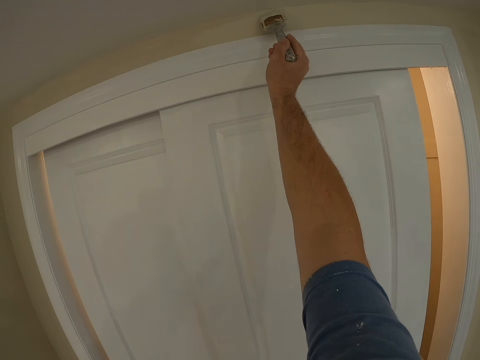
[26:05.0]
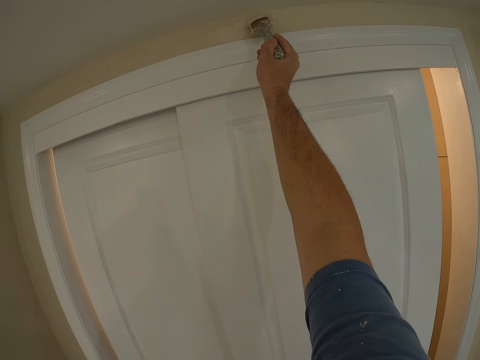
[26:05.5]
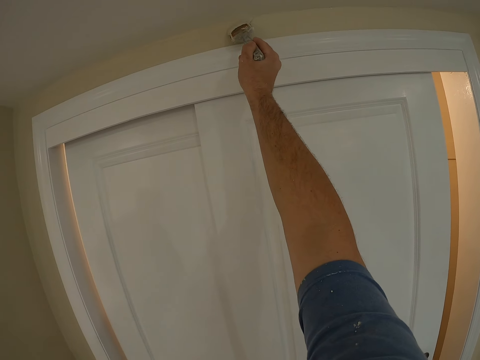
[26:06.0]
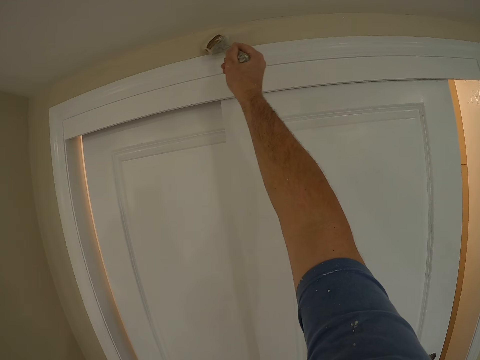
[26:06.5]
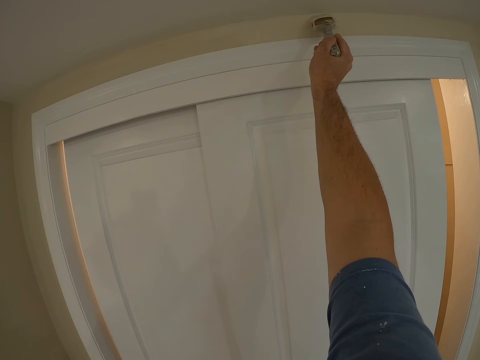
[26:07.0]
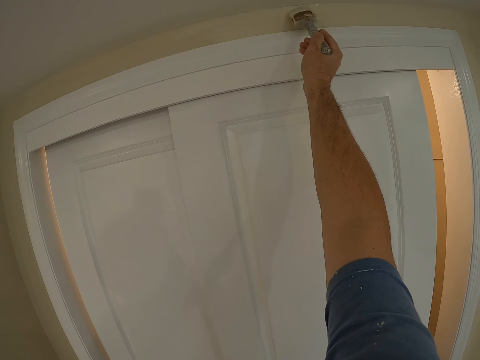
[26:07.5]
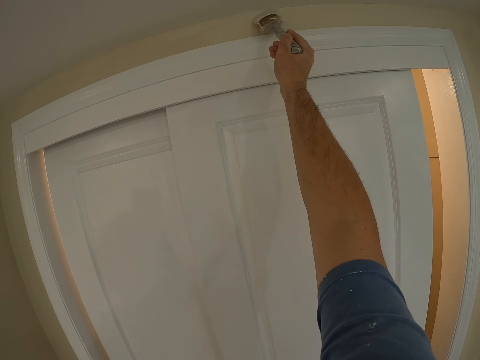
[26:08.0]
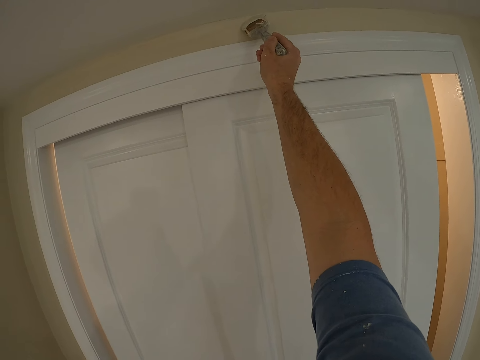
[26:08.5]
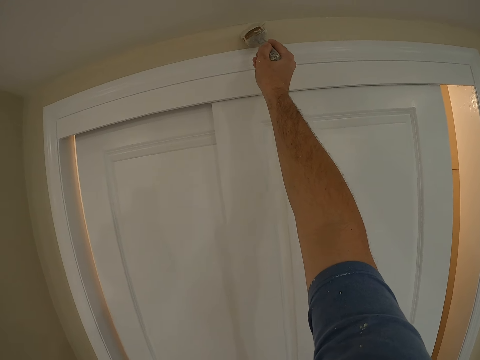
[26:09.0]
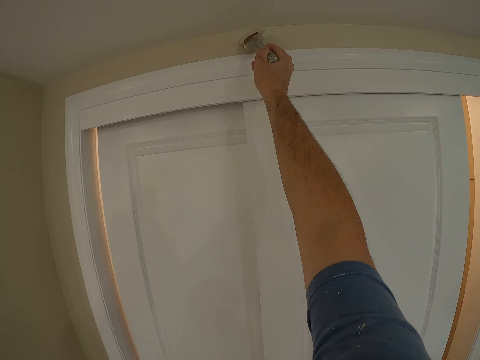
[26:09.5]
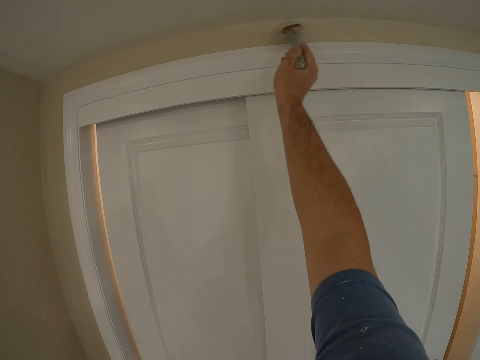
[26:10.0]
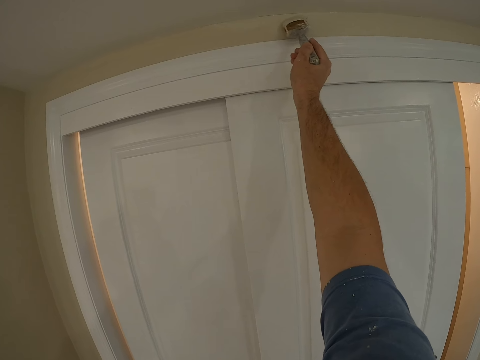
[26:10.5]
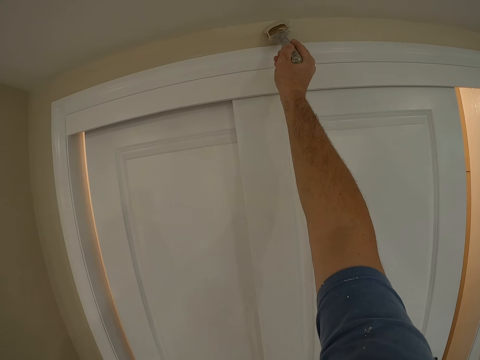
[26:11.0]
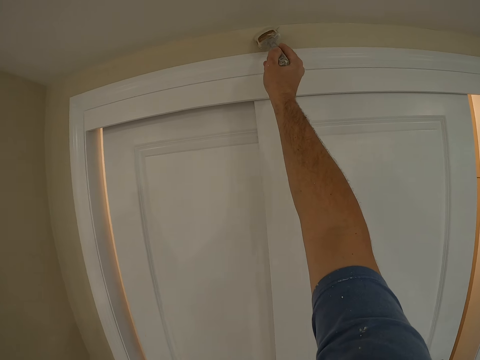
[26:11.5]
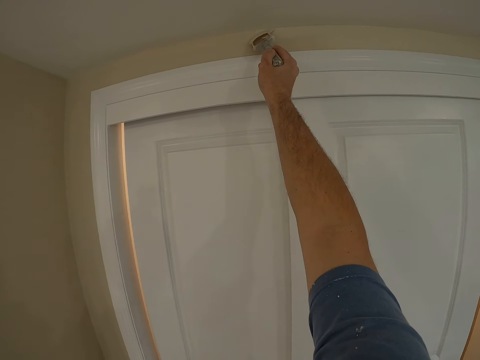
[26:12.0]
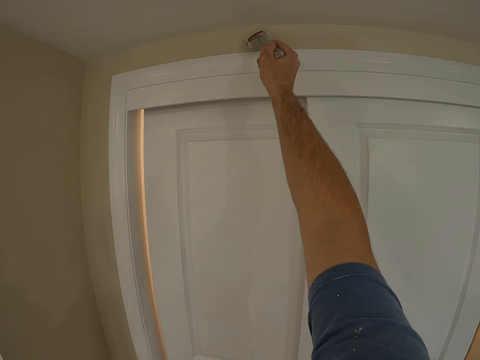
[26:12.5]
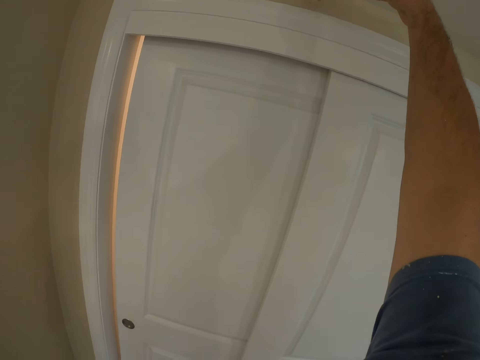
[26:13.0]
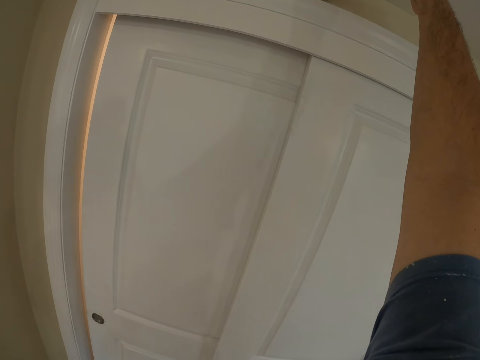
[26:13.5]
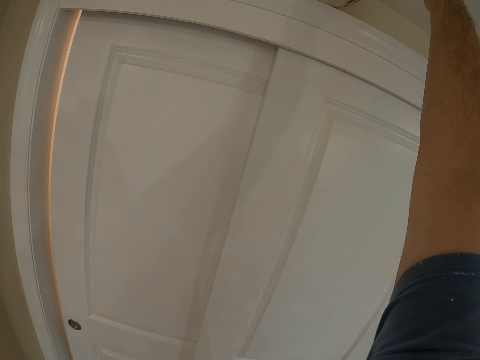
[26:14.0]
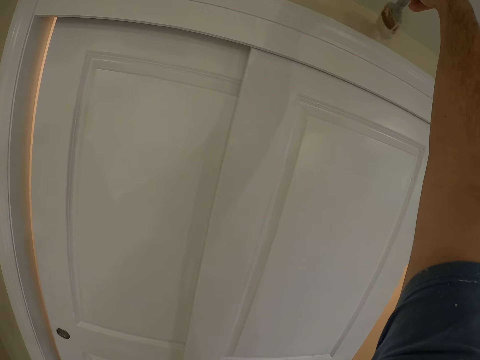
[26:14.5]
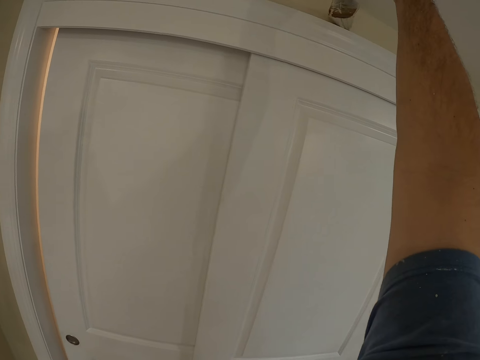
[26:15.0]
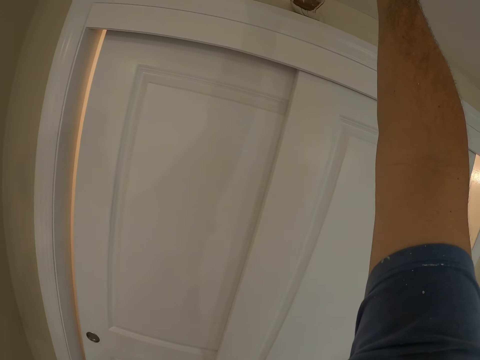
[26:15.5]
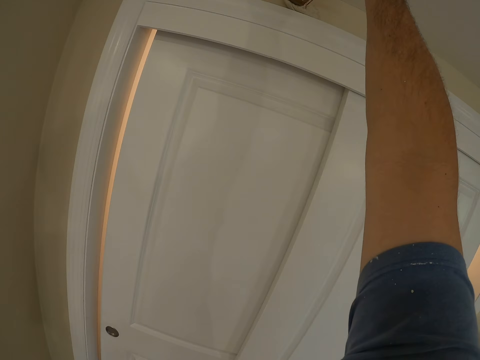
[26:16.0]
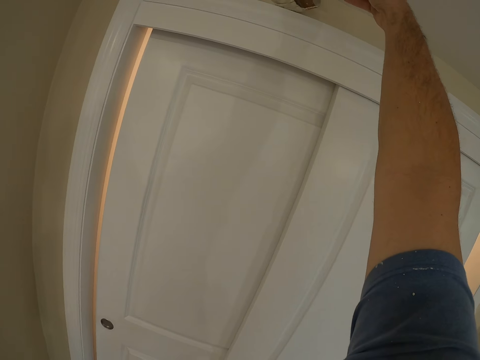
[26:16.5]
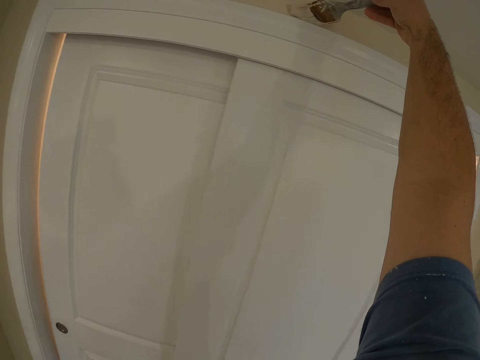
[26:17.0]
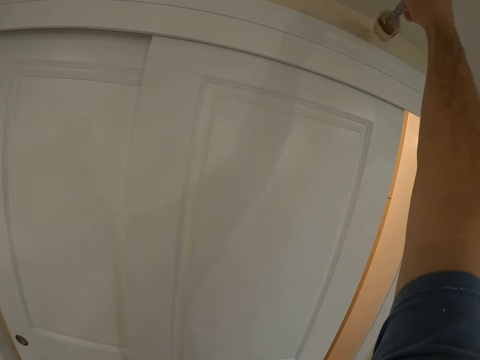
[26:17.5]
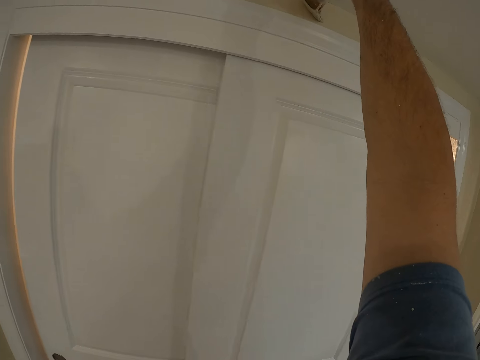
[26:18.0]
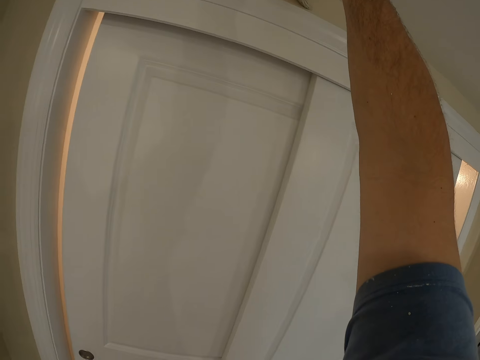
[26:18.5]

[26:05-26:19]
The camera wearer paints the wall with the paint brush.

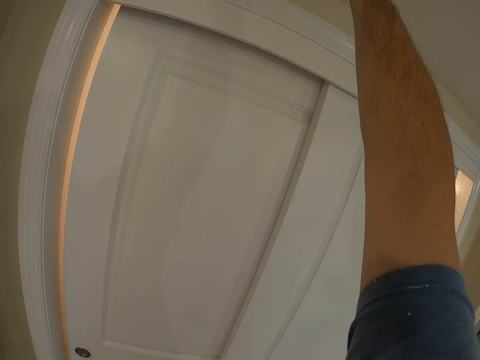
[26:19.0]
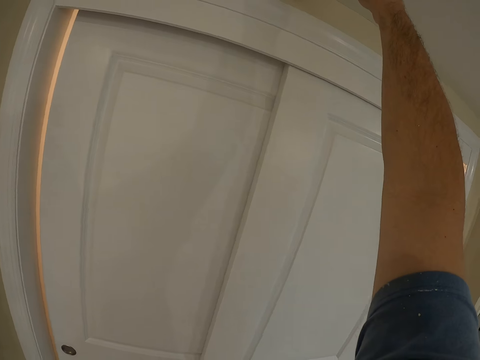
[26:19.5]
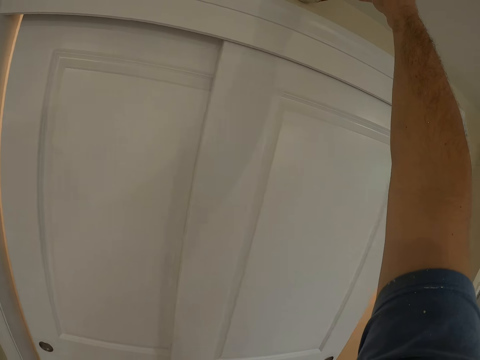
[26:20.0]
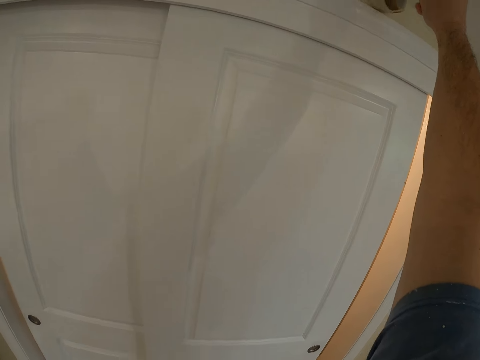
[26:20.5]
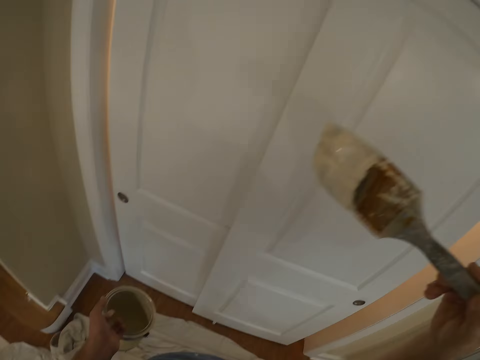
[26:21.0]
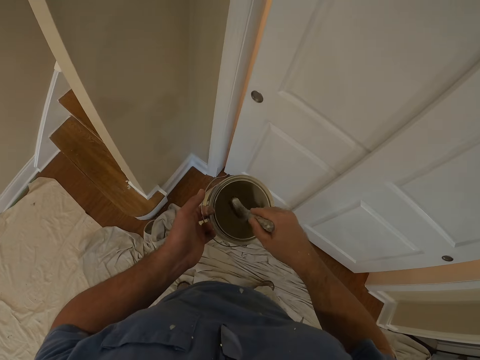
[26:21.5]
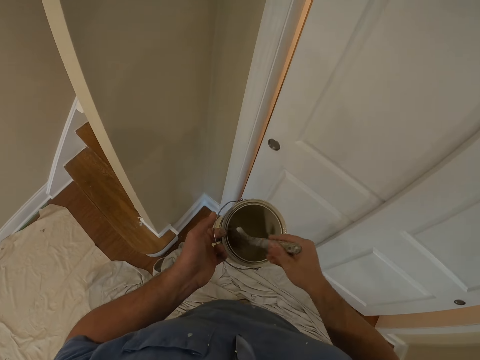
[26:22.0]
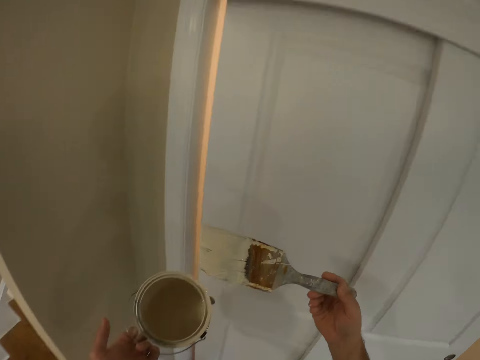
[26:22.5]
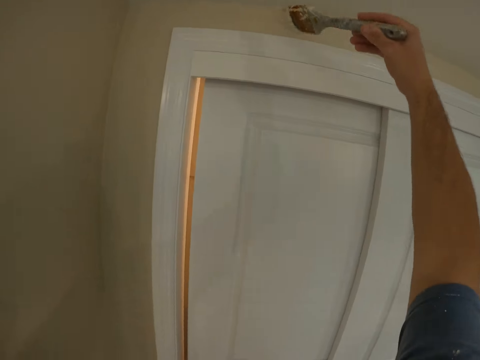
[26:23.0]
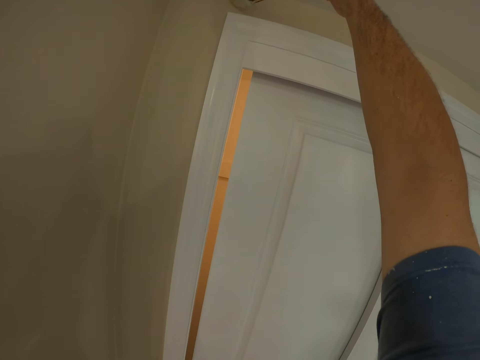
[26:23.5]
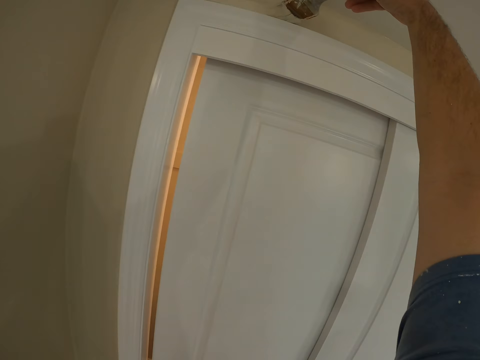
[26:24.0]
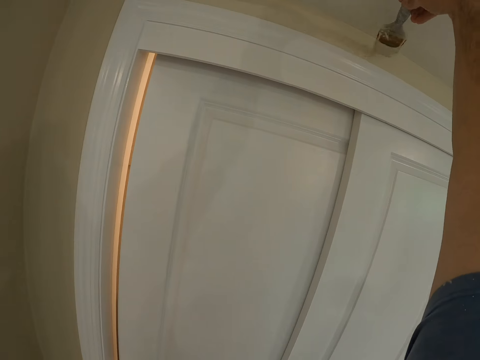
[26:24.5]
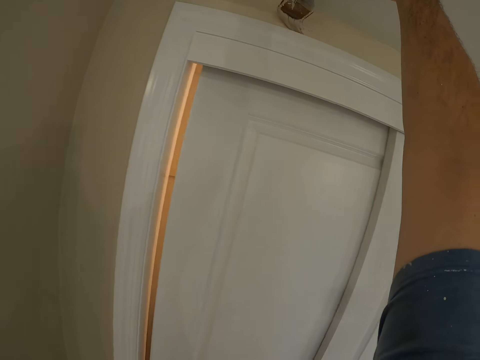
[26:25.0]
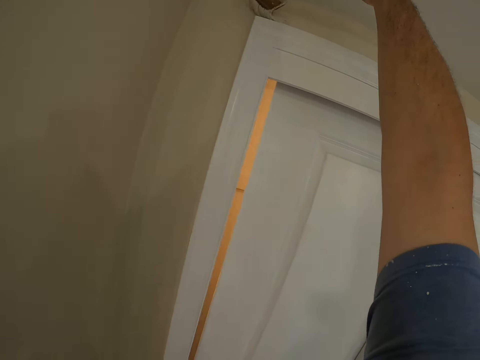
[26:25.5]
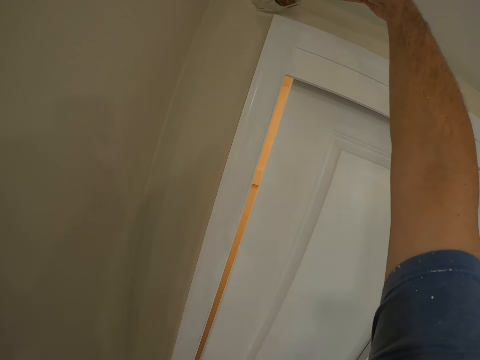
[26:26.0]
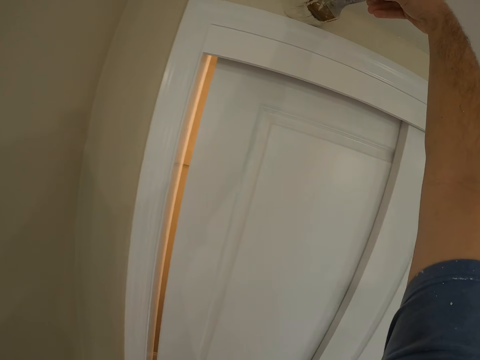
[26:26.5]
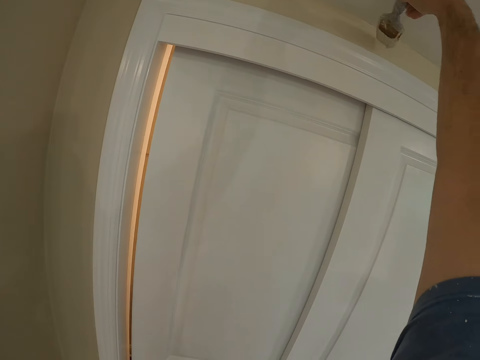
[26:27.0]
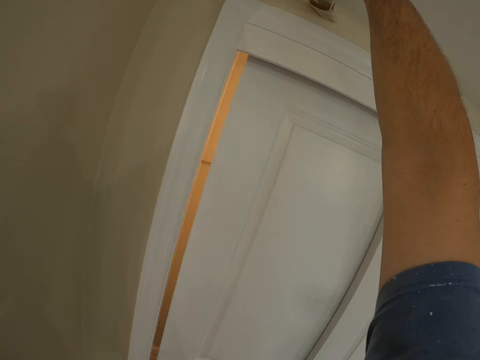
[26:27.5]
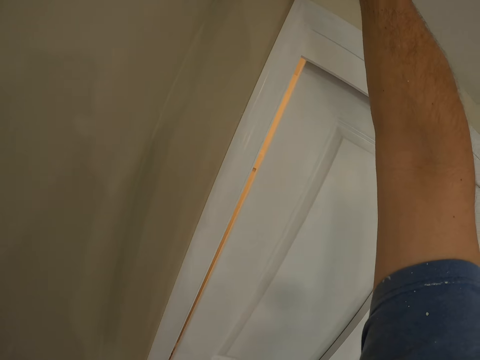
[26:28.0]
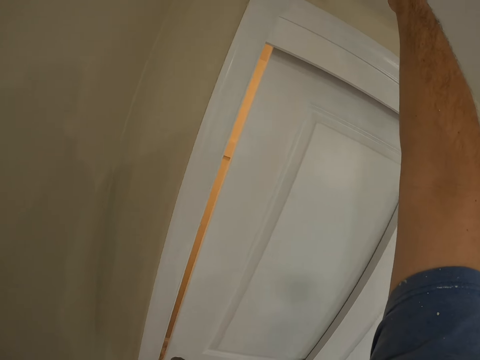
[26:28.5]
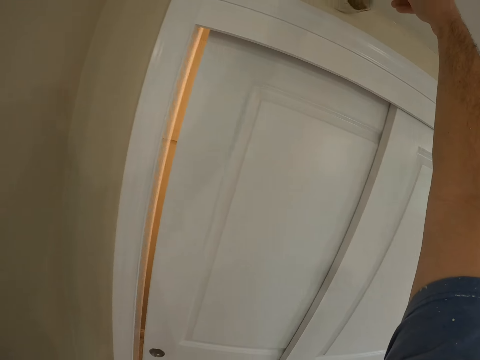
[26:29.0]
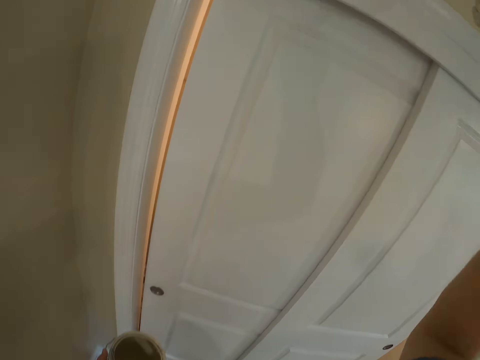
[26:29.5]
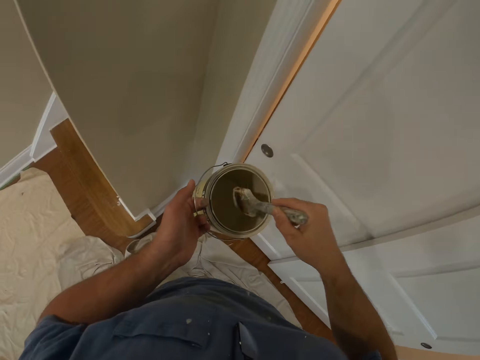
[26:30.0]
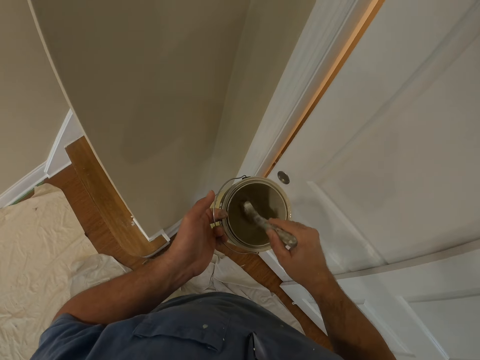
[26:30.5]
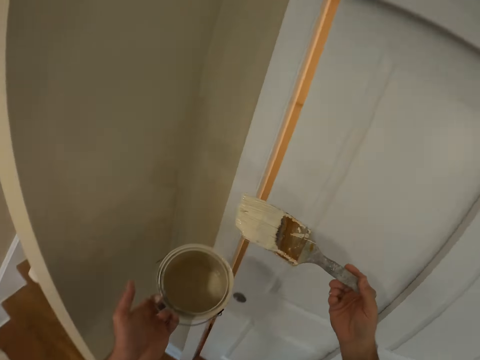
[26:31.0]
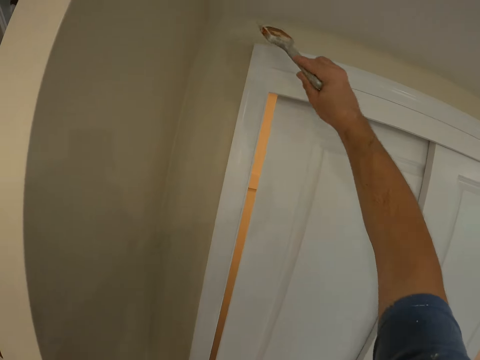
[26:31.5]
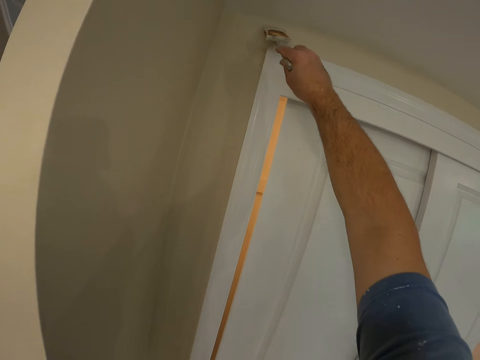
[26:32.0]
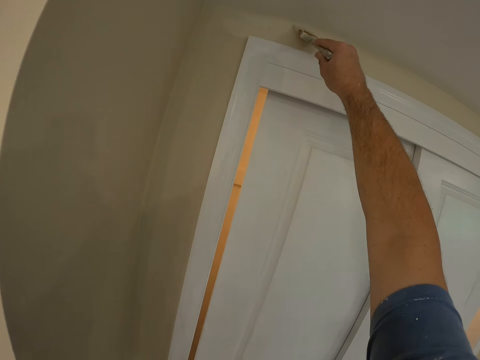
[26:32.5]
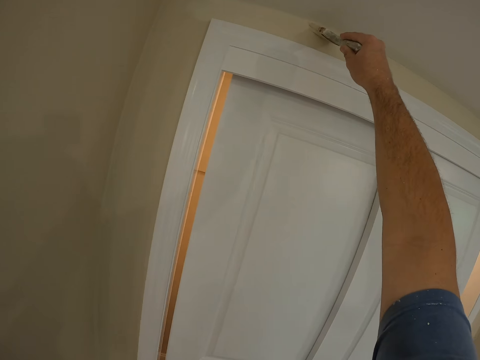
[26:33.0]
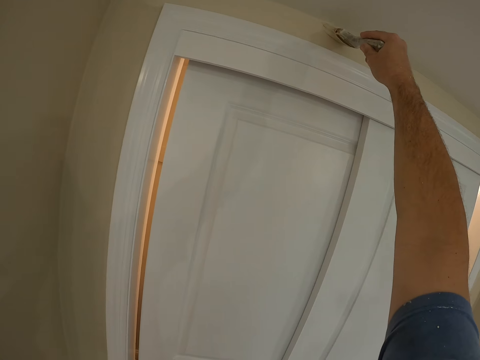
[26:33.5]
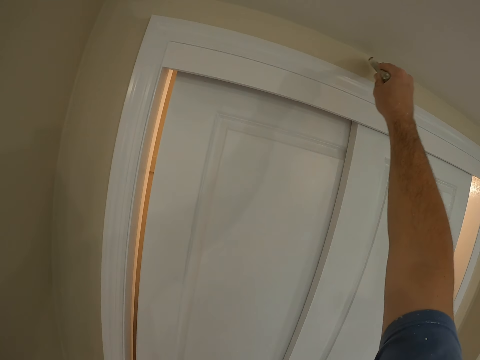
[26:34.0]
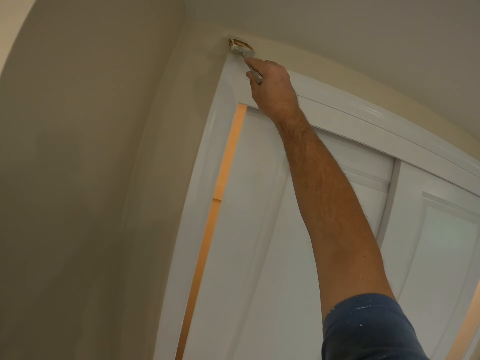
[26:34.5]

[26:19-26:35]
The camera wearer takes some paint from the paint can with the paint brush. They insert the paint brush into the jar. They paint the wall with the paint brush. They take some paint from the paint can with the paint brush. They insert the paint brush. They paint the wall with the paint brush.
